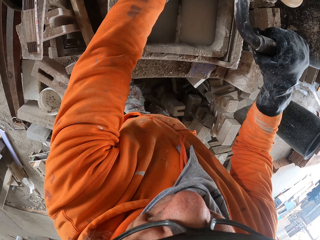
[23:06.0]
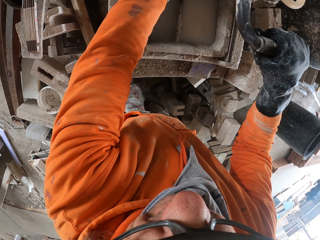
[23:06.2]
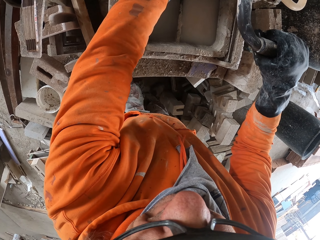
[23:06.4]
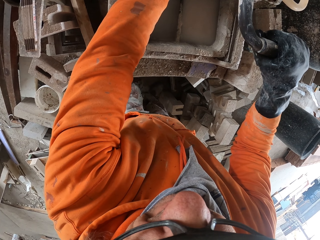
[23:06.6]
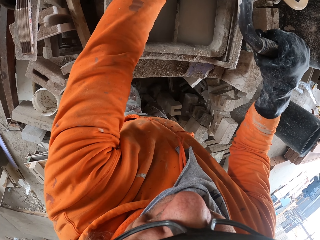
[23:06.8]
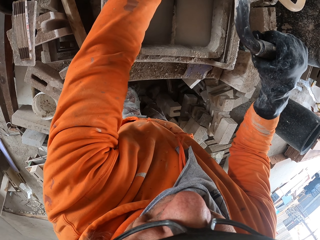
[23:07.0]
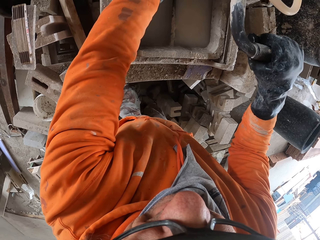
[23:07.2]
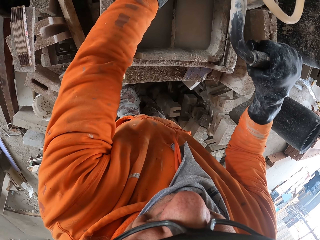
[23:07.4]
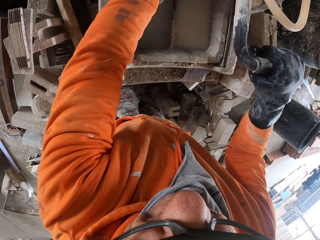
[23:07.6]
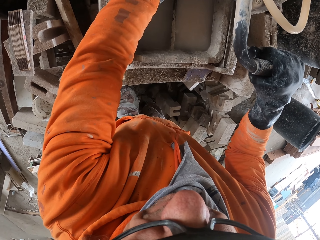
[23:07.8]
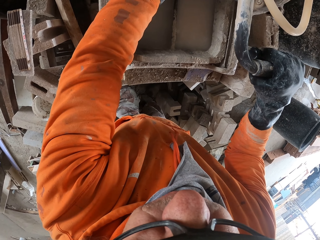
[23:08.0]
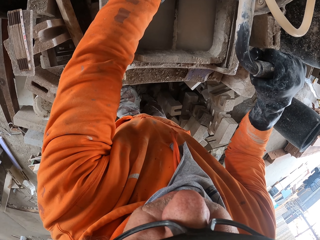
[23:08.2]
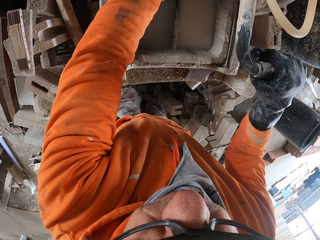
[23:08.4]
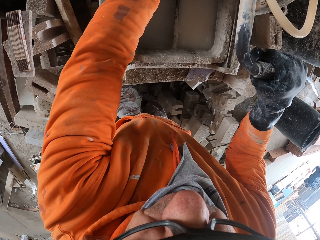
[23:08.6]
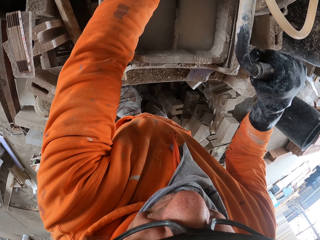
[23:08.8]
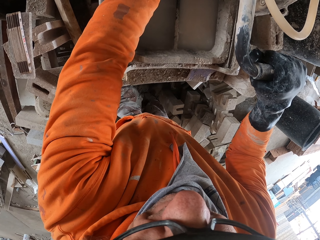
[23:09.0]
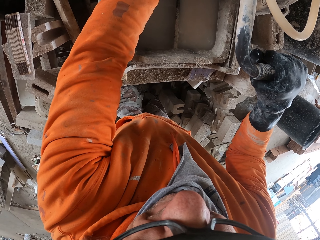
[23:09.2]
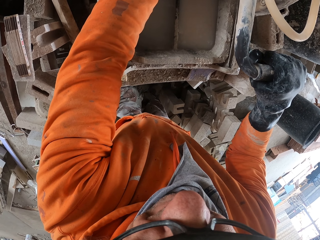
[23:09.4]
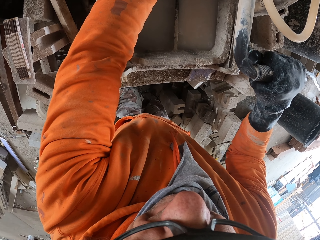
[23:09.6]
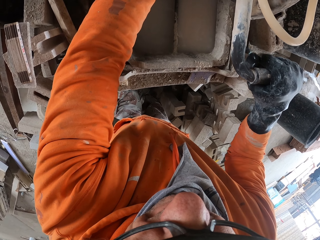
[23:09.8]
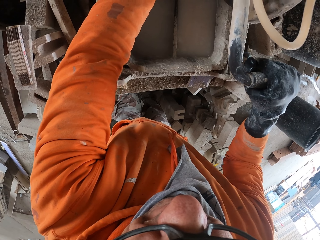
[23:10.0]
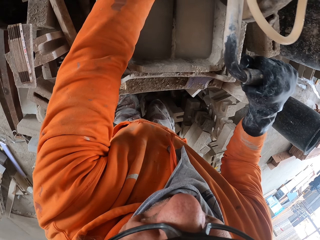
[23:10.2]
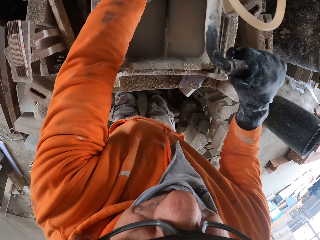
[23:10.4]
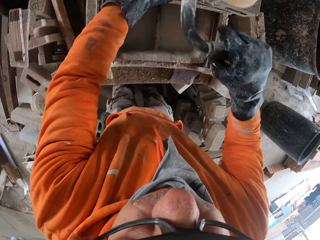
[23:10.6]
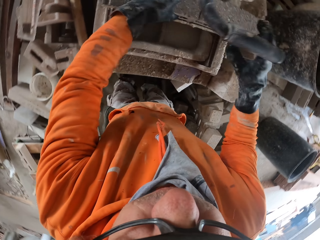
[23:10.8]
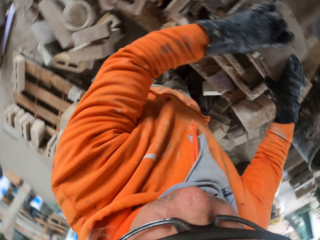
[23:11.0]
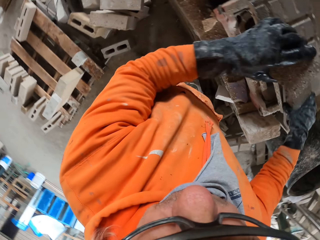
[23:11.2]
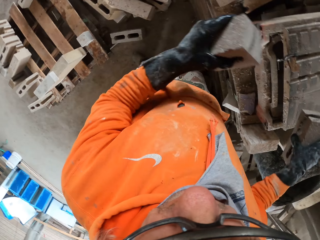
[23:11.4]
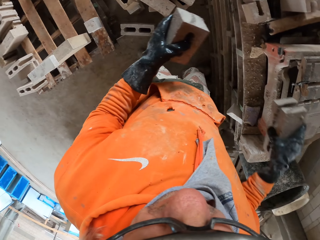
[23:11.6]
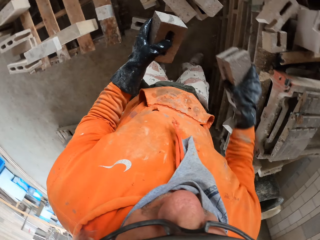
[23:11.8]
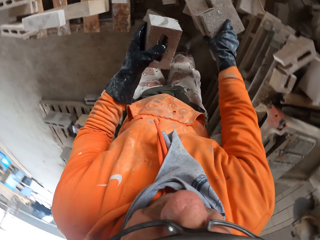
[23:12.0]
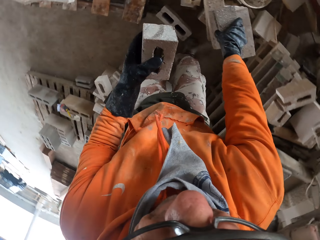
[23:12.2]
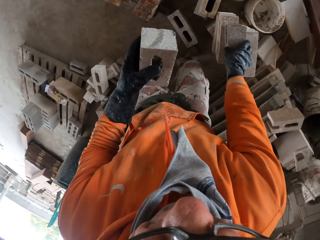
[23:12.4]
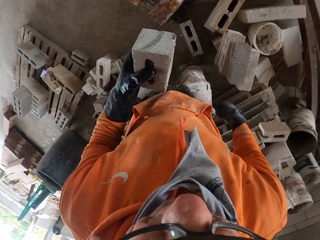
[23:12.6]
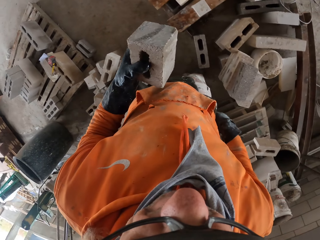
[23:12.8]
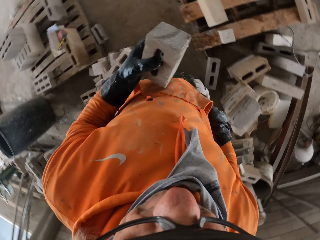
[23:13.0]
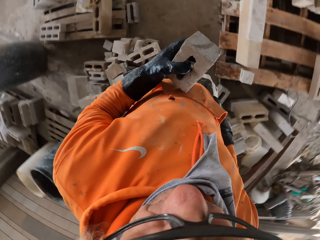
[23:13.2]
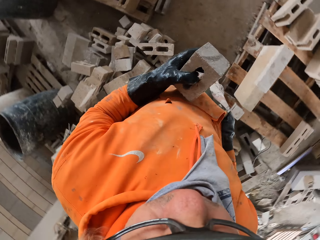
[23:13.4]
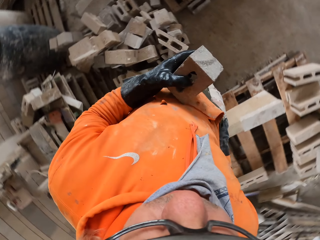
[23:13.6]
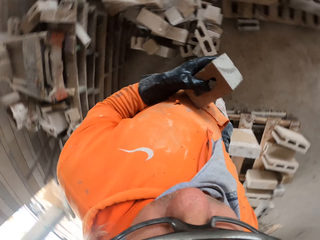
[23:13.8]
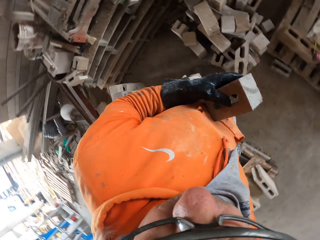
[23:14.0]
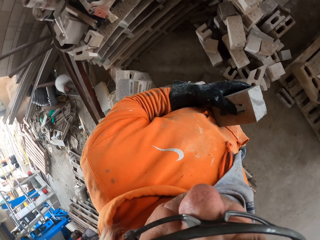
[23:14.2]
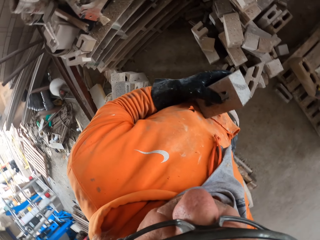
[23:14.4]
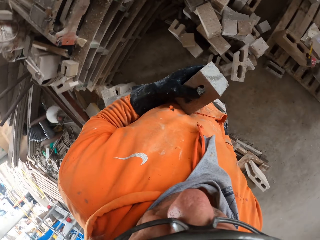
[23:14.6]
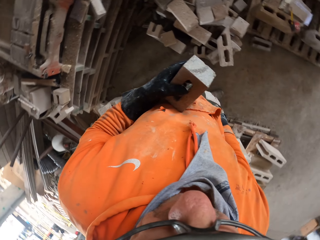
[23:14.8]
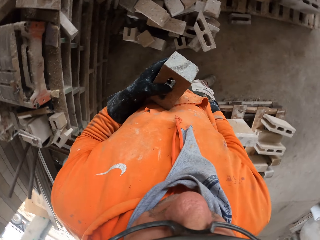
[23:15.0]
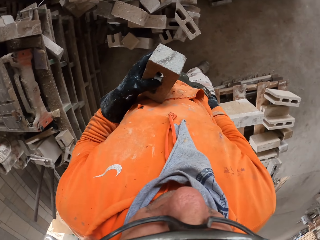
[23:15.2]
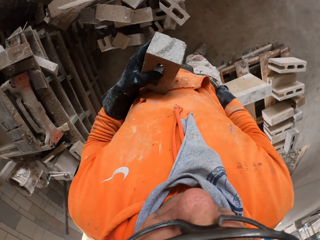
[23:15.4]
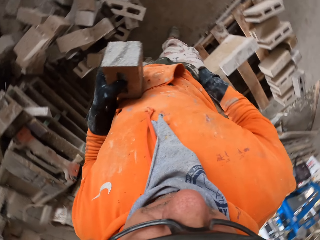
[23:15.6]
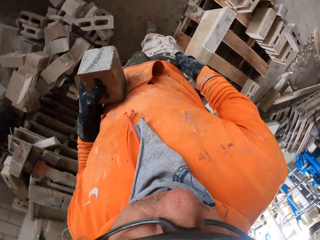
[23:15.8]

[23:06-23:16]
The camera wearer looks around a garage. They cut a piece of wood with a machine. They put down a block on the floor. They walk around the garage. They remove the pen from the pocket.

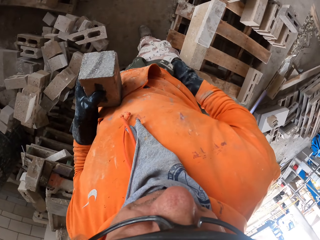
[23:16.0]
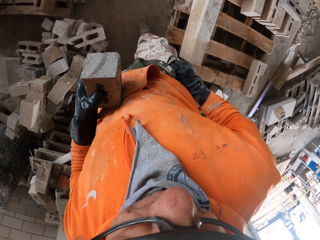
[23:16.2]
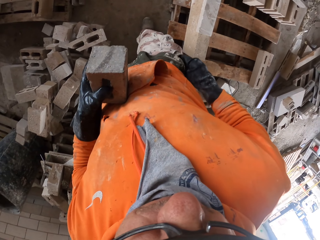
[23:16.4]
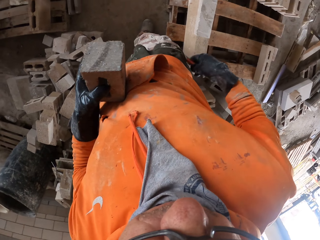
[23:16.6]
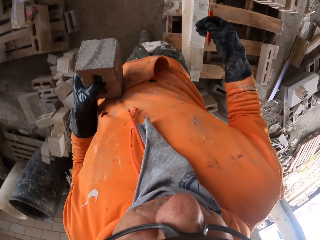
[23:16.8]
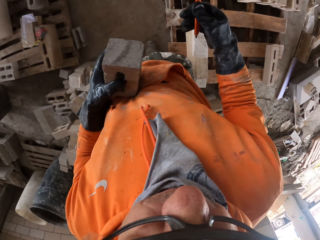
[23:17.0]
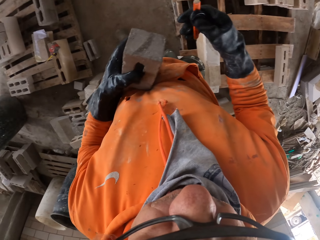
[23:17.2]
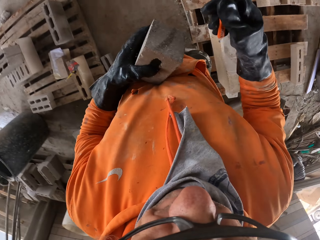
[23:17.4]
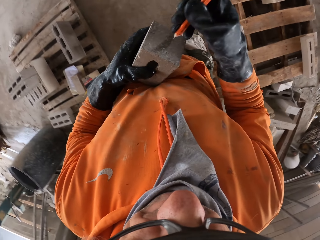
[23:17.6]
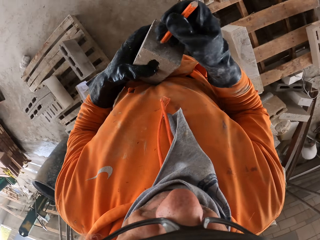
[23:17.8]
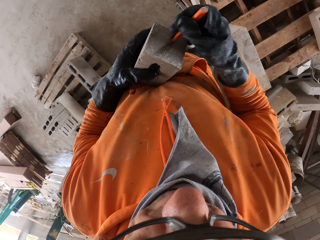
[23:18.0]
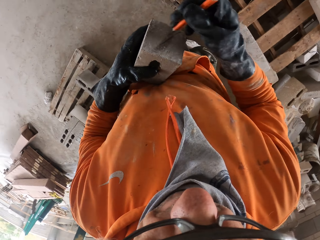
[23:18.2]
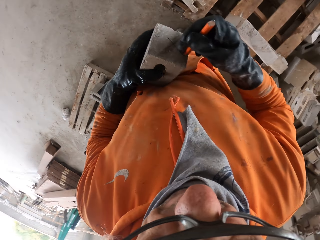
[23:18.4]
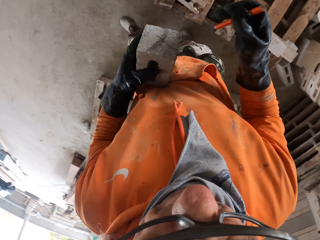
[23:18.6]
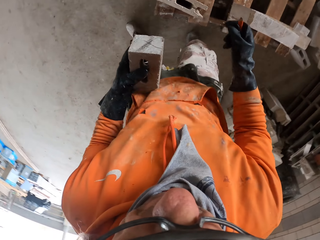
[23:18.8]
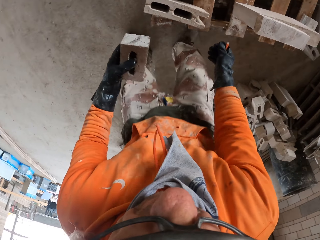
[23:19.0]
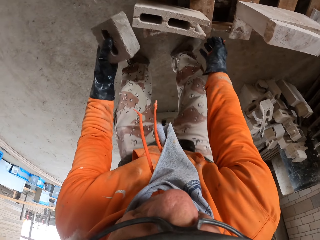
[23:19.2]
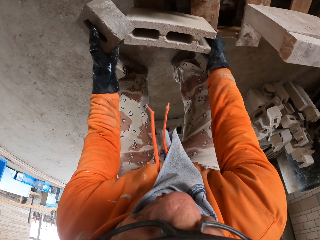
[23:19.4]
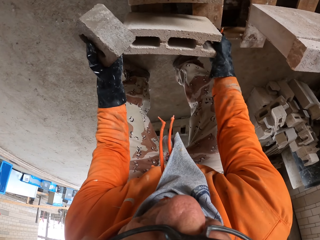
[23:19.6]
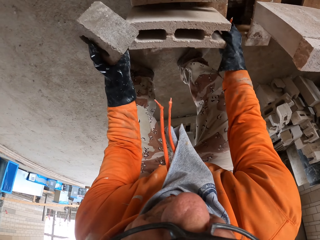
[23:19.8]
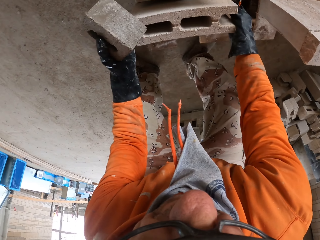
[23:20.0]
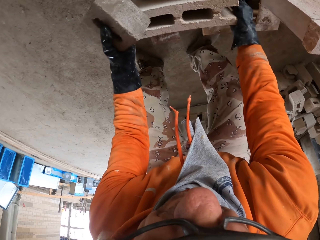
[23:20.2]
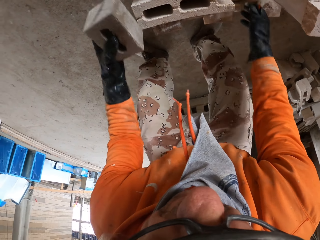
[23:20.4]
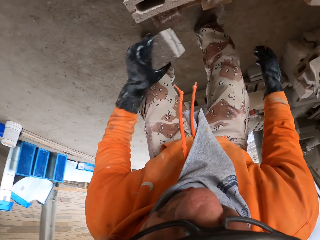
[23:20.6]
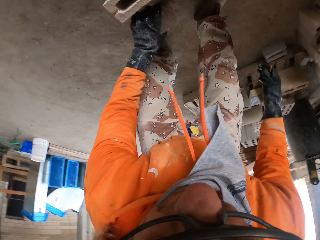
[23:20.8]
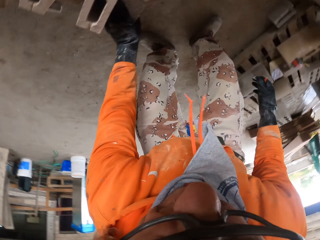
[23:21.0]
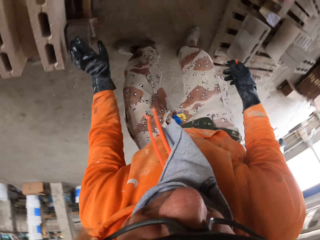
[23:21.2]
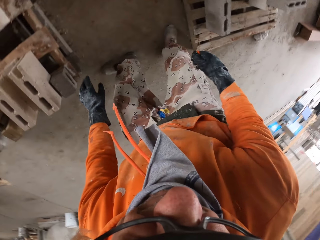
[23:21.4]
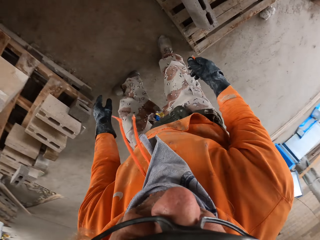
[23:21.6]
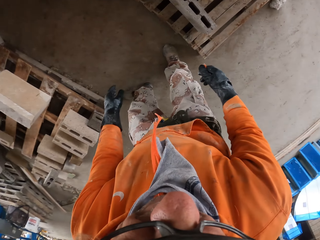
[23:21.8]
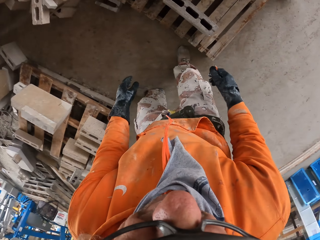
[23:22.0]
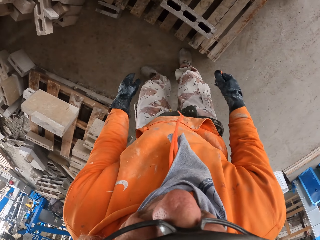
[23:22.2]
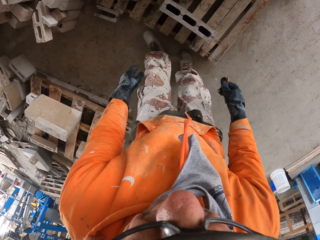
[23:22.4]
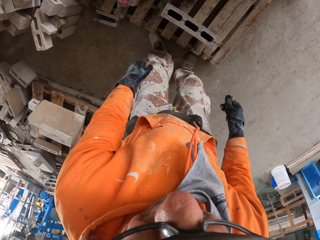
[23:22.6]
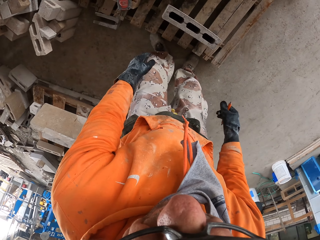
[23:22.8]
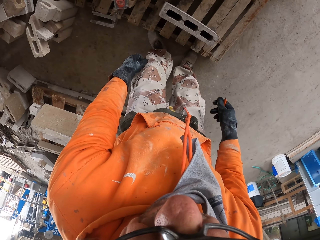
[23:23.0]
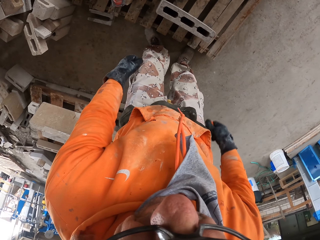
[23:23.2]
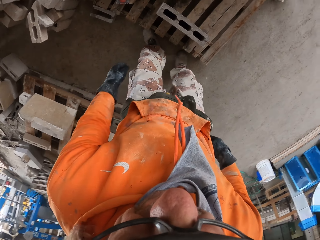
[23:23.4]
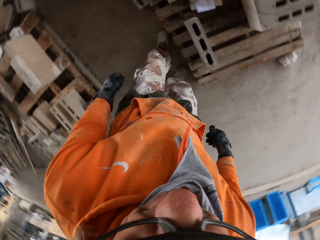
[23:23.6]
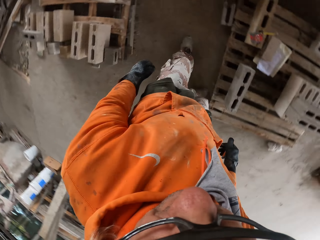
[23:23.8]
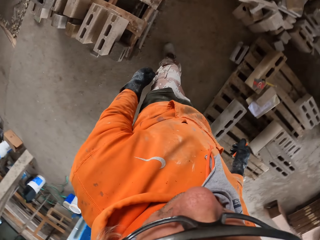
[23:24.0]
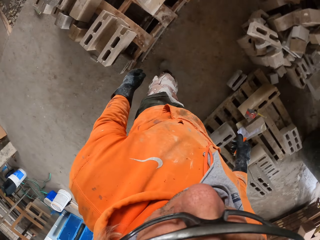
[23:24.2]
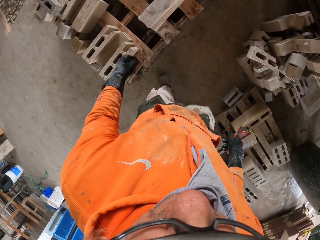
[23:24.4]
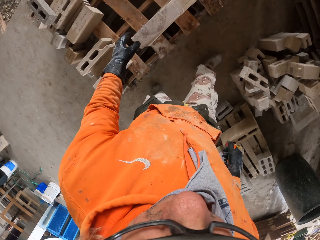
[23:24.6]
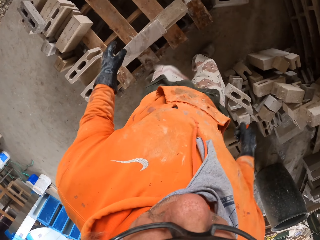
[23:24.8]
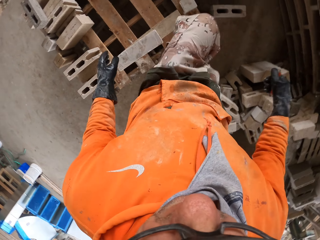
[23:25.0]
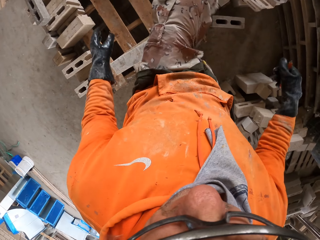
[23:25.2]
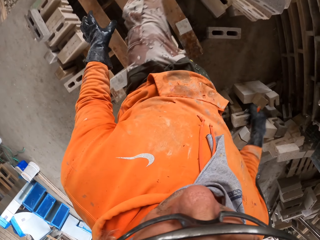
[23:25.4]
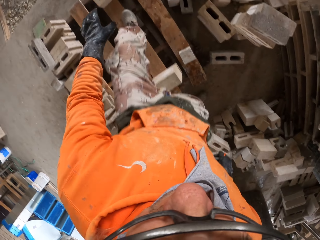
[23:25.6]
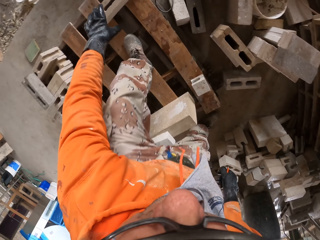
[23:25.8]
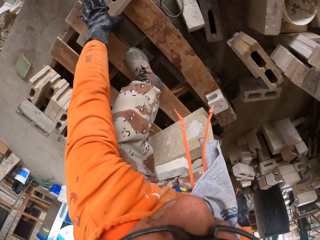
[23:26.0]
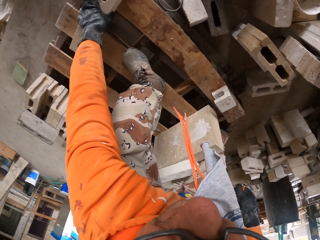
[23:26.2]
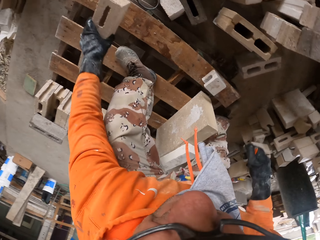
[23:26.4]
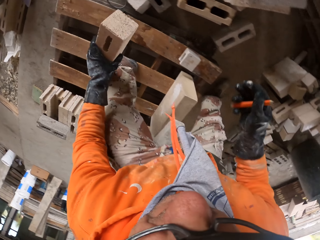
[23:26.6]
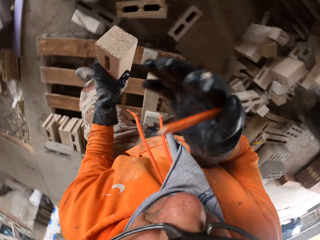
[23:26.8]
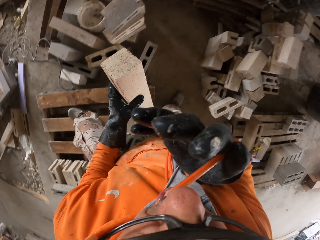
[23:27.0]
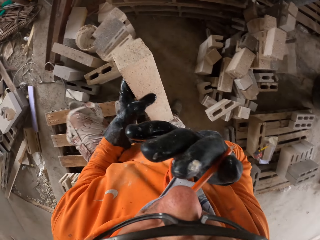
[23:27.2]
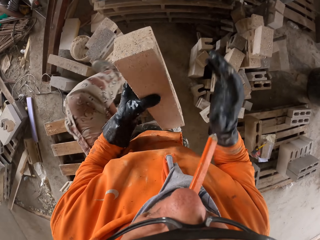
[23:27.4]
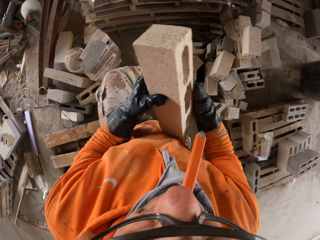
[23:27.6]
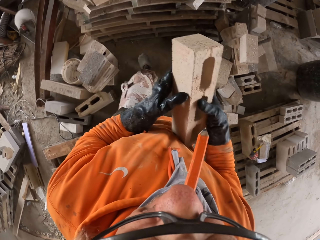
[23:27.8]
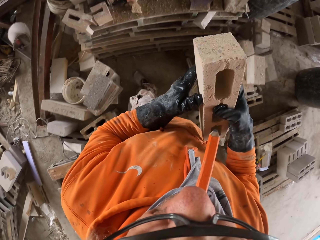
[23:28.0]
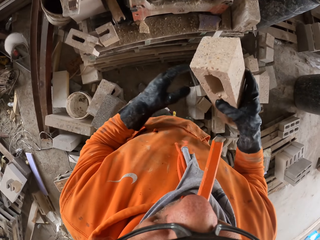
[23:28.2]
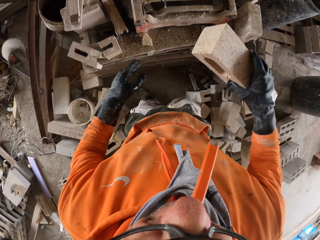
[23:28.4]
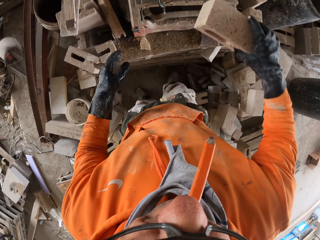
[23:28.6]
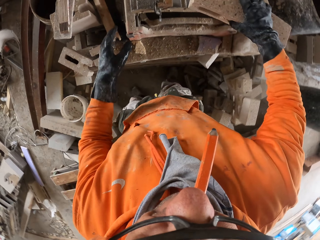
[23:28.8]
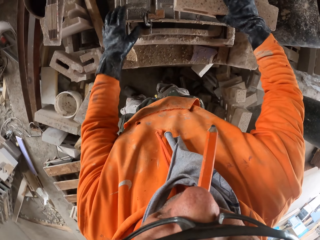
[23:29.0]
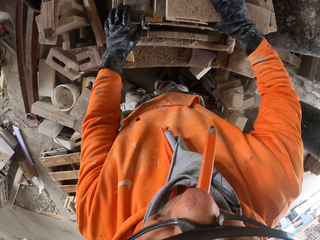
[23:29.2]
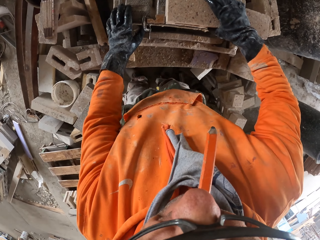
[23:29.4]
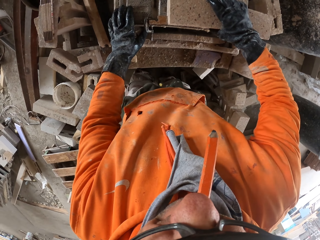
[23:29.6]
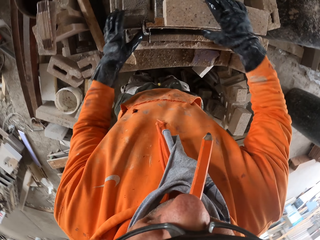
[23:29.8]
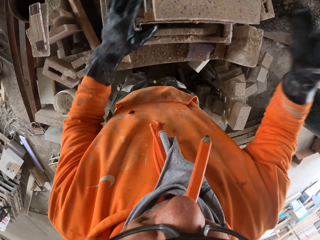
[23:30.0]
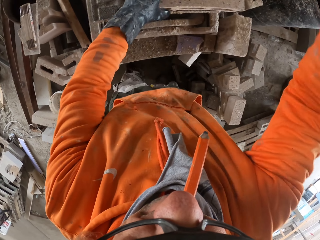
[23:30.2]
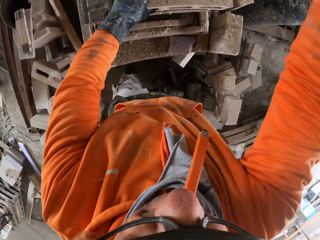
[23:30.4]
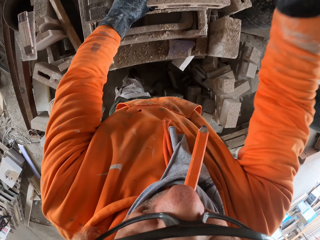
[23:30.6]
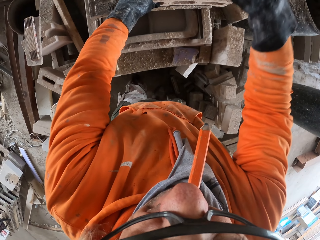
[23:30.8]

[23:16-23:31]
The camera wearer looks around a garage. He picks up a pencil from his pocket. He marks a block with the pencil. He adjusts the block on the floor. He places the bricks on the floor. He looks around the garage. He walks around the garage. He picks up a block from a rack. He puts the pen in the mouth. He walks around the garage. He puts down the block on a machine.
